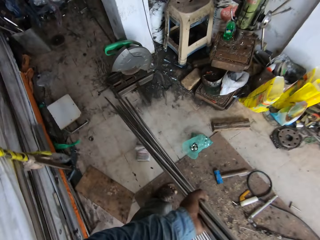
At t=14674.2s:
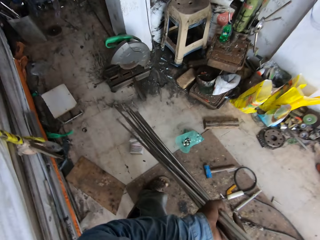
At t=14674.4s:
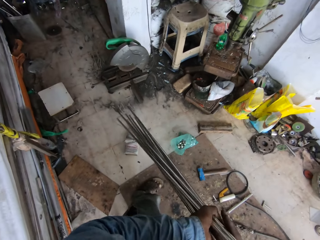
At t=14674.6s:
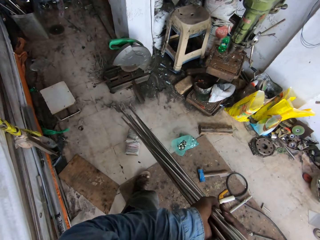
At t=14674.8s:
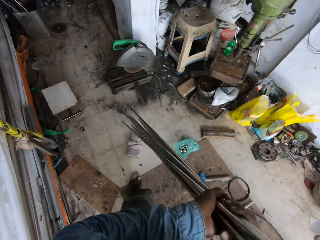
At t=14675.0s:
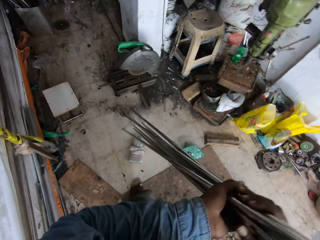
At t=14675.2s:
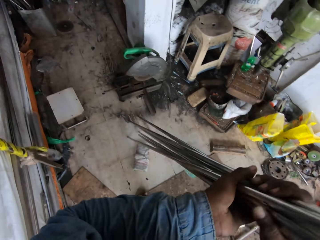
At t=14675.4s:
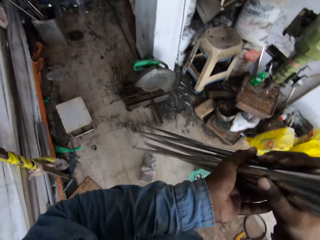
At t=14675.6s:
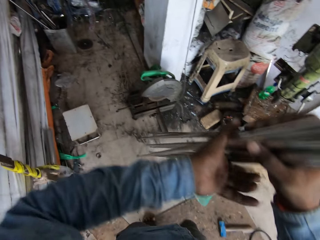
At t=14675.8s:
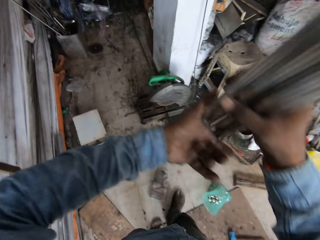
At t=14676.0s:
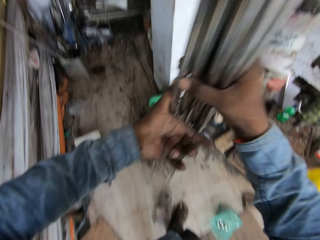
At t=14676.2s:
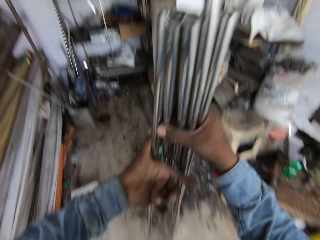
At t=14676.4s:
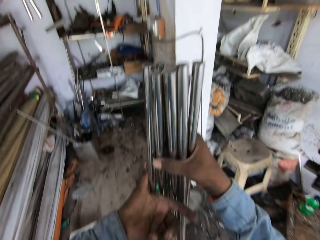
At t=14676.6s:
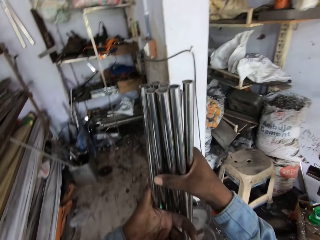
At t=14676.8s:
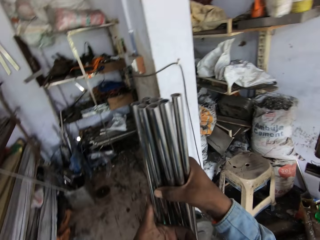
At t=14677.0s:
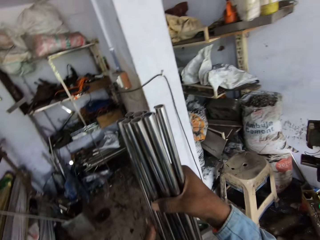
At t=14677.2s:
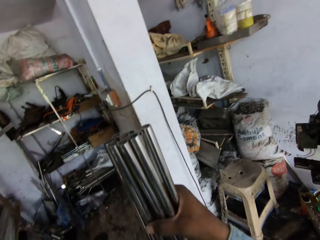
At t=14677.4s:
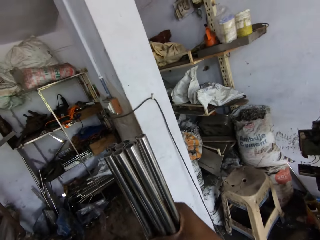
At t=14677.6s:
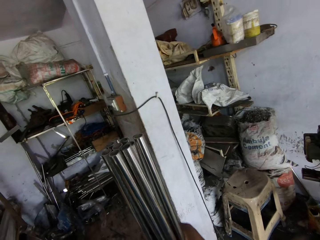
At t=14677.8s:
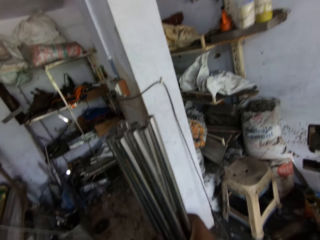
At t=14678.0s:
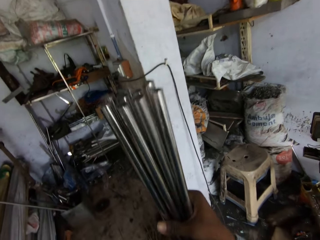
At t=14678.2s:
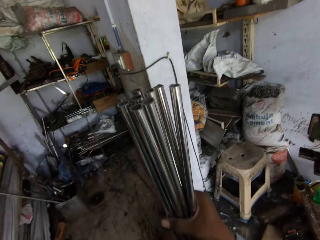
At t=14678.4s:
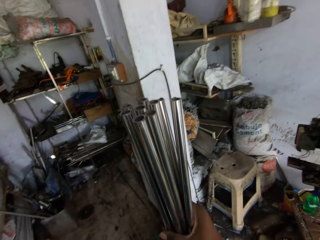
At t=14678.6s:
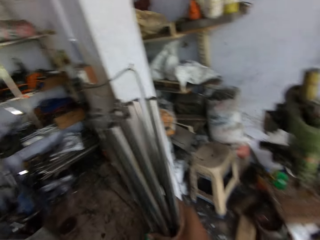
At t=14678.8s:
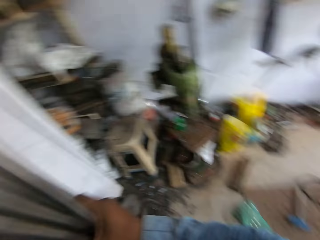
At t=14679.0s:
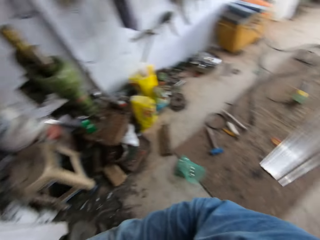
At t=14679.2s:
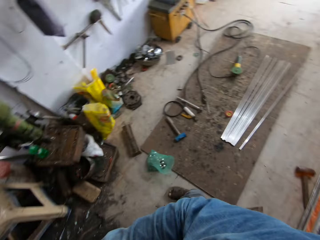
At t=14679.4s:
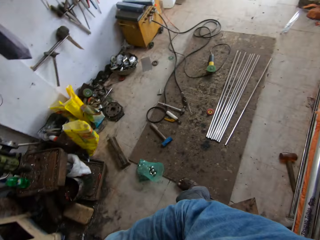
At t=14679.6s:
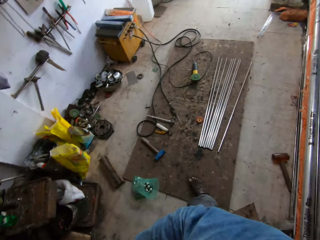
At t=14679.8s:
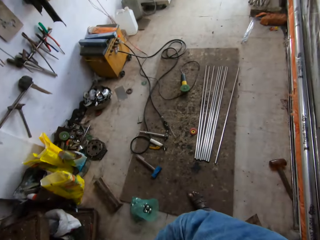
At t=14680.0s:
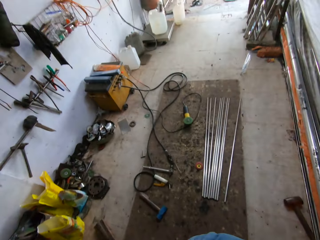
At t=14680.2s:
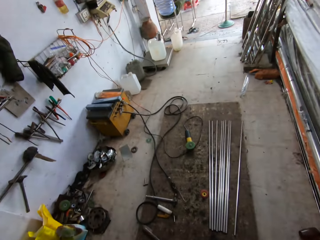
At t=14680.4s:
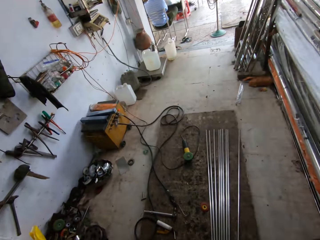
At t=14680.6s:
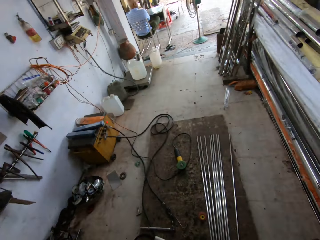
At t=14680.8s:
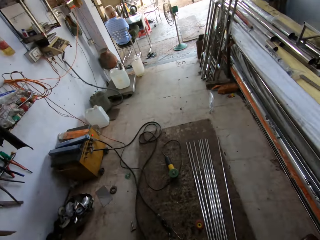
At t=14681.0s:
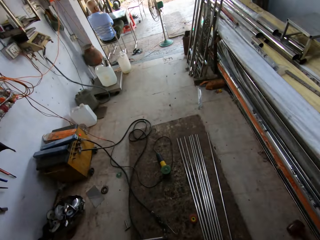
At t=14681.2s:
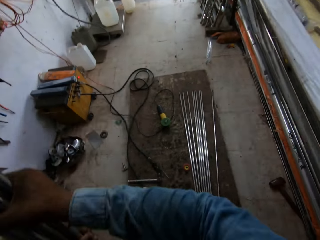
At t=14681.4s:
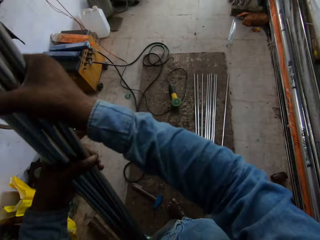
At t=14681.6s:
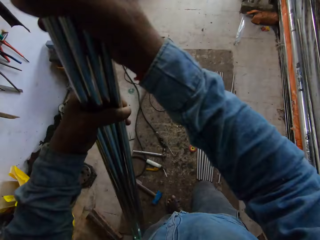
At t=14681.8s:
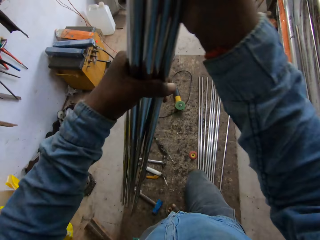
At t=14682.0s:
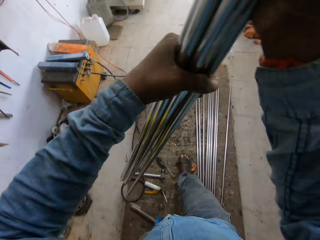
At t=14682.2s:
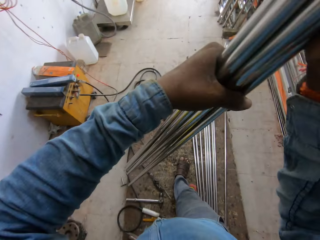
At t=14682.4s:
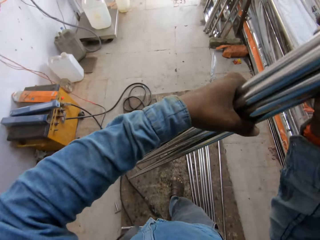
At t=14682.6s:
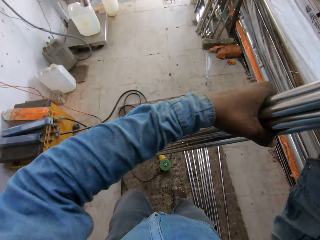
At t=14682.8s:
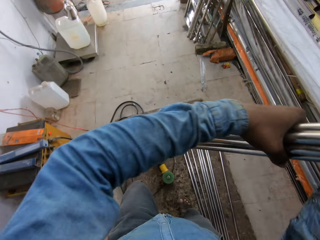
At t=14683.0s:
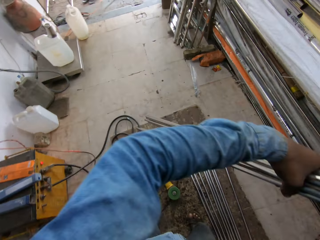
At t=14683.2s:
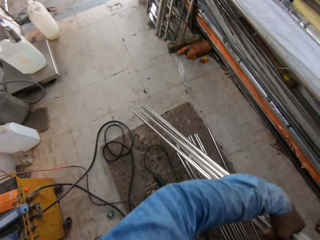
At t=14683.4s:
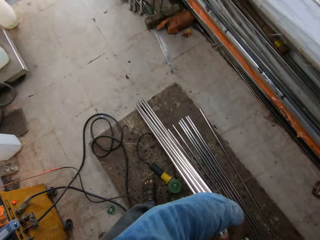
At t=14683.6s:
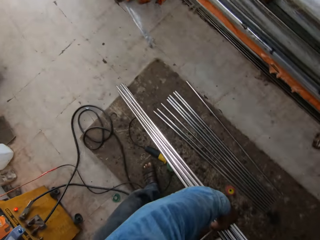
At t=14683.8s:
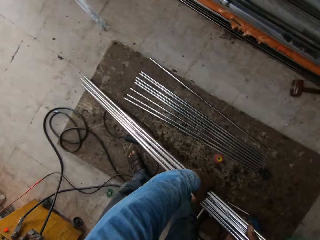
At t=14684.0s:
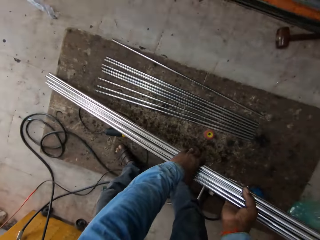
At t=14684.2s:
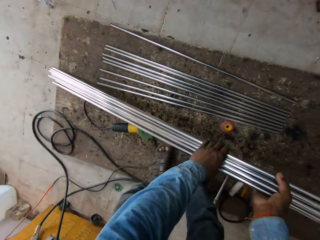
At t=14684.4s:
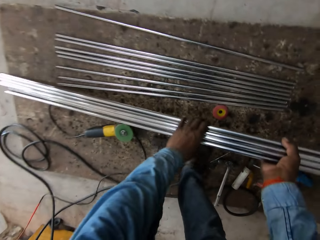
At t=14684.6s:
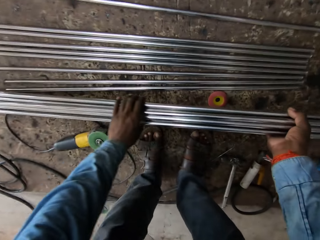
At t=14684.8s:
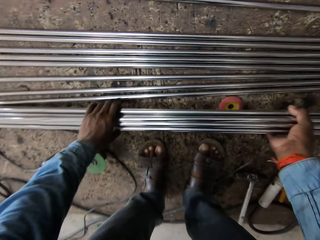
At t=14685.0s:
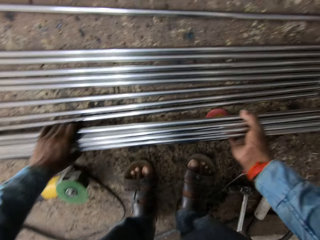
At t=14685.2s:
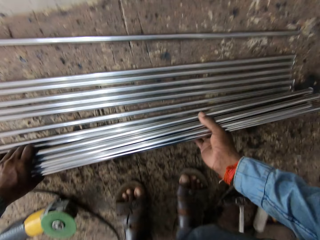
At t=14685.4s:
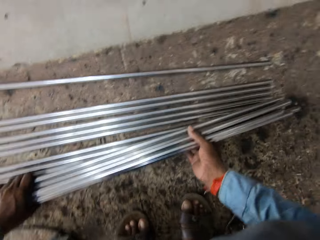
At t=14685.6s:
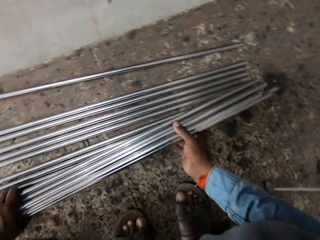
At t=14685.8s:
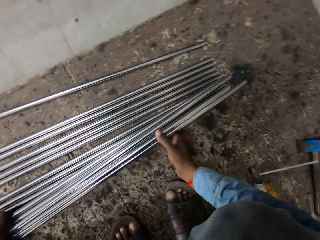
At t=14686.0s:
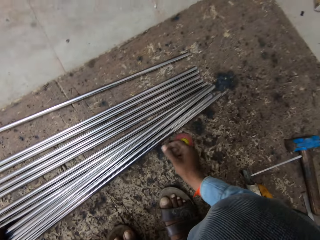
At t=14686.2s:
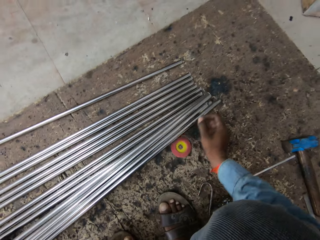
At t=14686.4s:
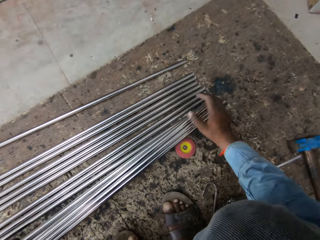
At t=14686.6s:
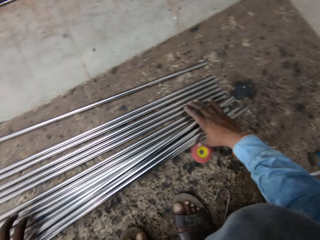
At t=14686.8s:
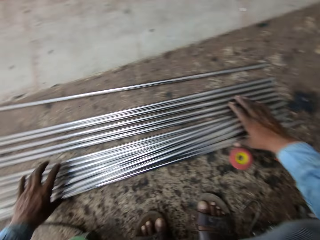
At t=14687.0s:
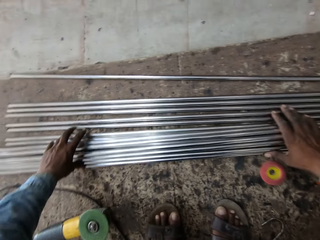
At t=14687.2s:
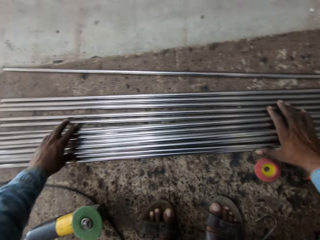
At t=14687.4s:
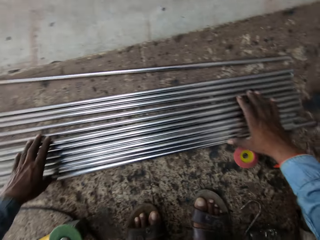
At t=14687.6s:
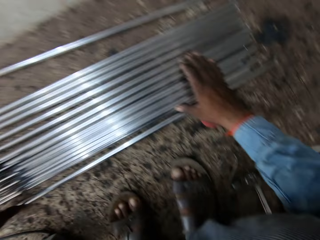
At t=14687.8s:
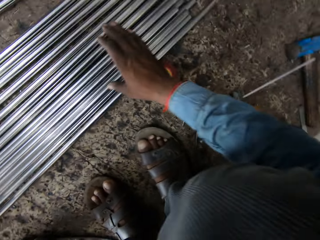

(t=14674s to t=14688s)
The camera wearer moves the metal. They look around. They lift the metal and put down the metal.

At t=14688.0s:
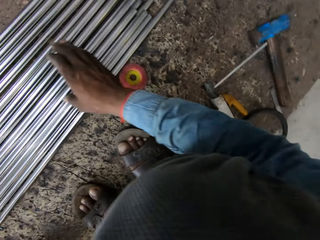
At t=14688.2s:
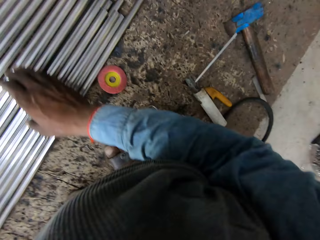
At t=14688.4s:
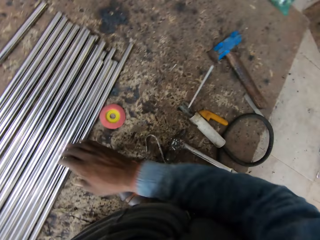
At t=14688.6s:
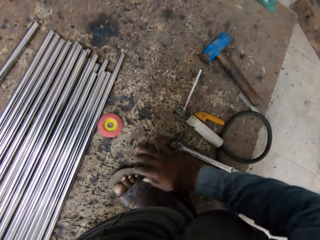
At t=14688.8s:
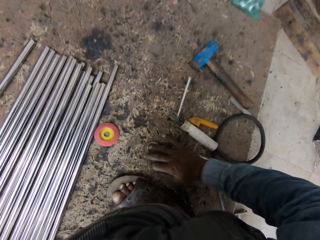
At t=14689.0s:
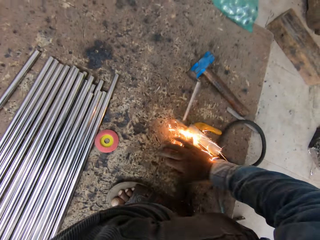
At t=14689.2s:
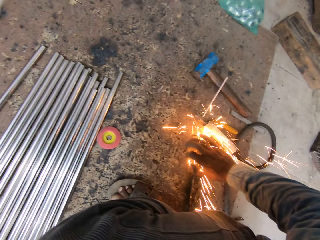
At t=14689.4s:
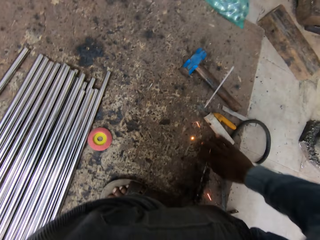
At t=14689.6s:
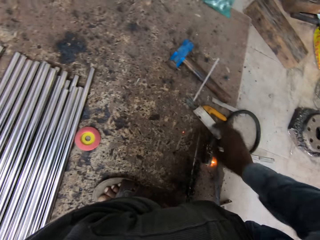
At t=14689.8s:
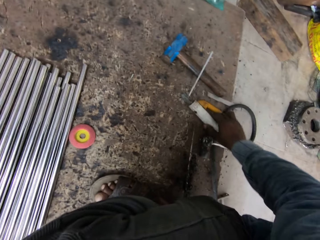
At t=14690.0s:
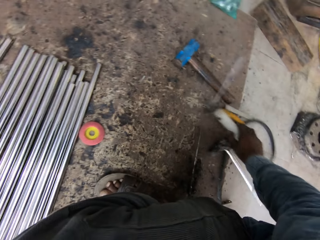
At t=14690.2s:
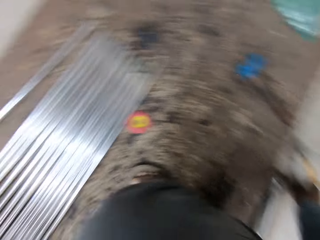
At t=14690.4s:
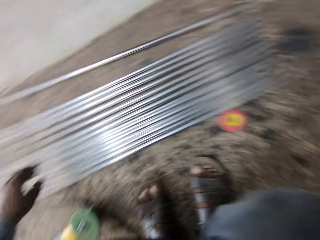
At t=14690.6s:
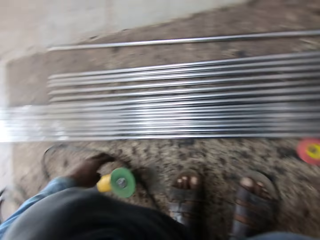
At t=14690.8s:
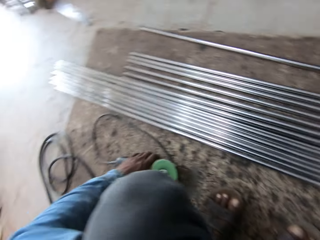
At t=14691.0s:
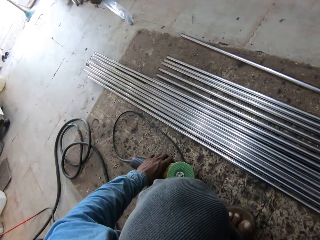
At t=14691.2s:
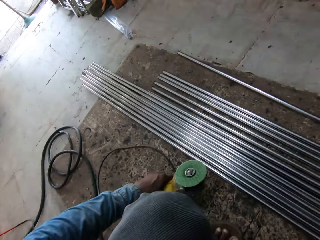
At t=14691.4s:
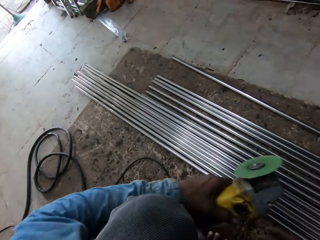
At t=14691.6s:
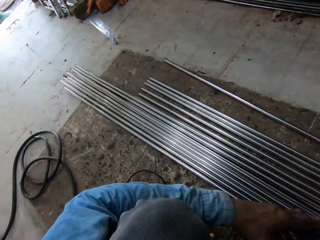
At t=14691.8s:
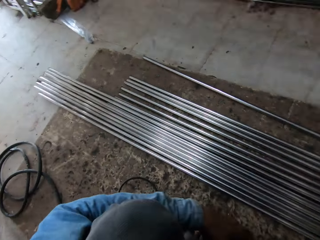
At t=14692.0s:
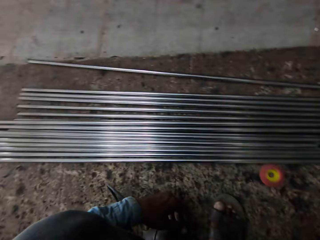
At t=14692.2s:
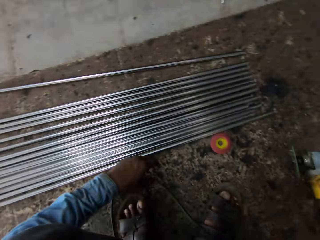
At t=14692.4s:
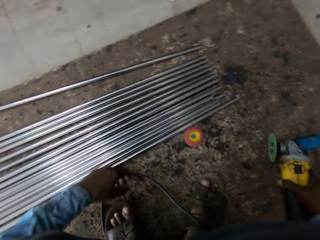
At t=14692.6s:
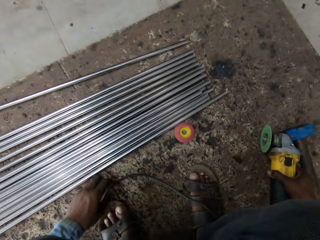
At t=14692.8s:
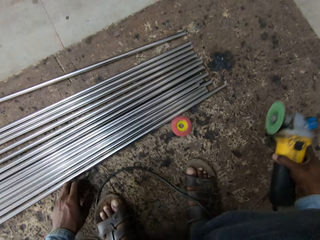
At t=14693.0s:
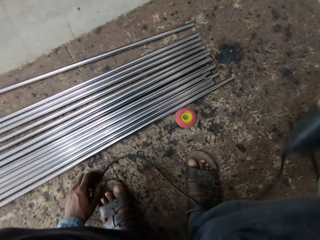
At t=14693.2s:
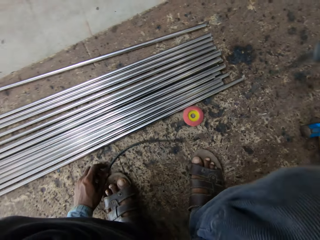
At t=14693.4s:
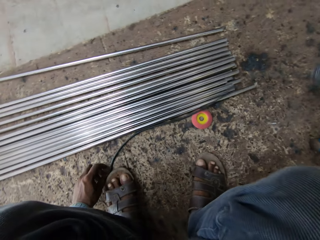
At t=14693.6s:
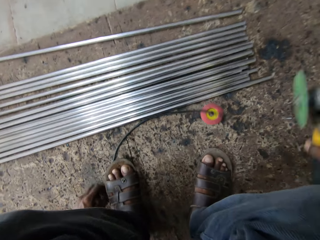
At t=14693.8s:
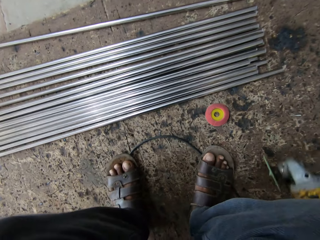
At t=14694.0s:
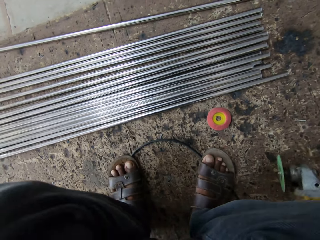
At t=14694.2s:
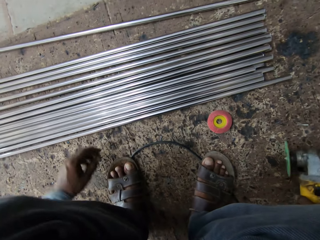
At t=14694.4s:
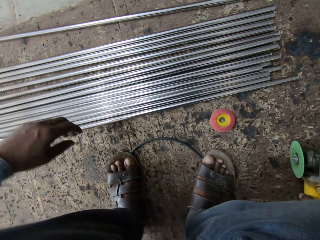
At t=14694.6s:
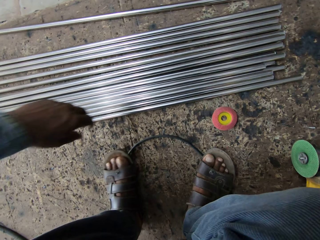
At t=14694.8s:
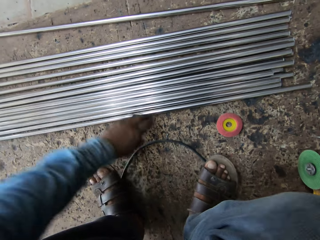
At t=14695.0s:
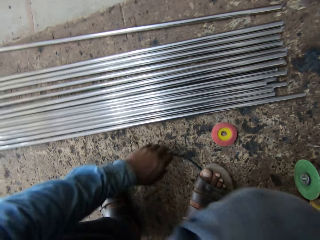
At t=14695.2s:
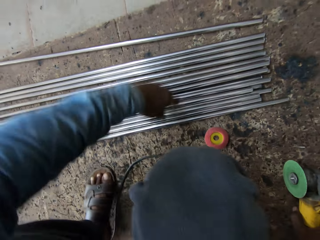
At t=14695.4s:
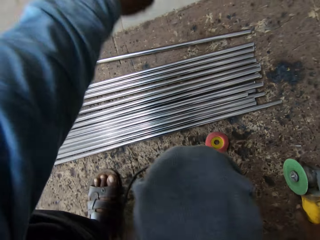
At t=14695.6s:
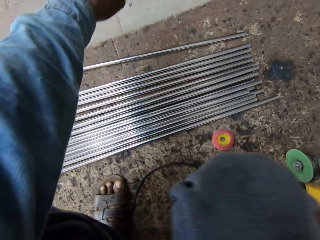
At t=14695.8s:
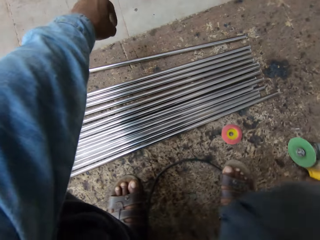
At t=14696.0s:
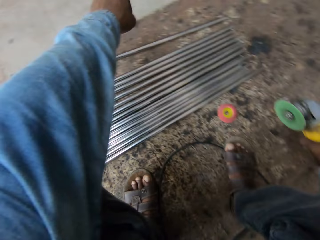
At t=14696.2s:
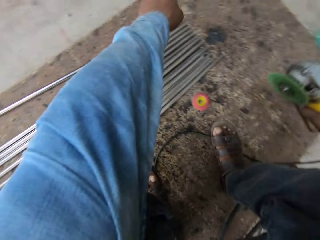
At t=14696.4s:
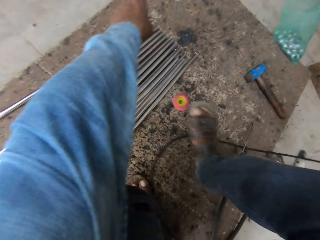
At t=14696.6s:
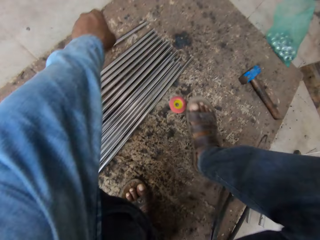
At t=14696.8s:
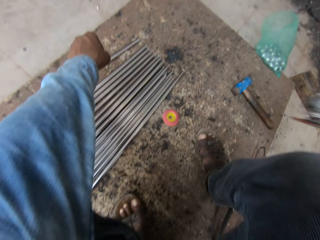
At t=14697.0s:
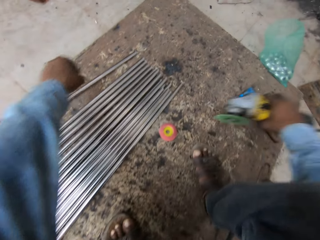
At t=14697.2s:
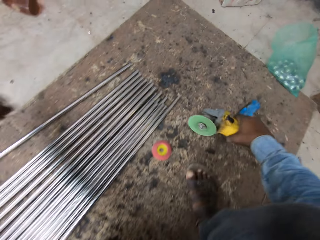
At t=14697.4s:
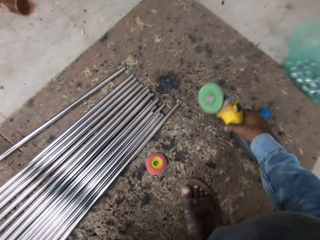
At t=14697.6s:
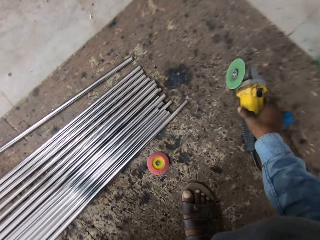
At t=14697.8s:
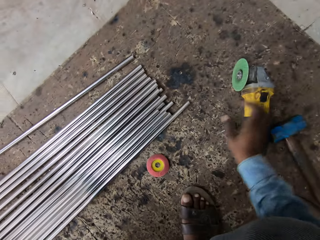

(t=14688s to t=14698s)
The camera wearer moves the welder. They take a grinder or cutter.
